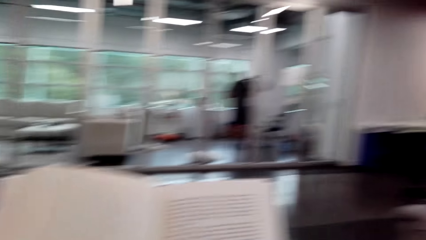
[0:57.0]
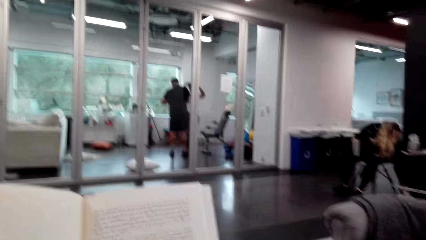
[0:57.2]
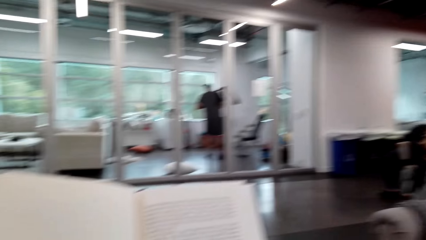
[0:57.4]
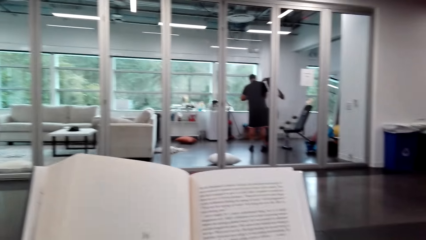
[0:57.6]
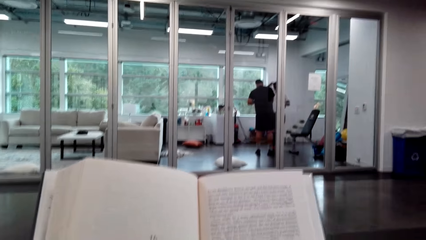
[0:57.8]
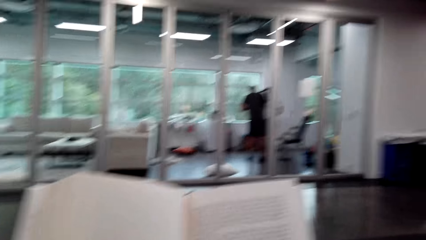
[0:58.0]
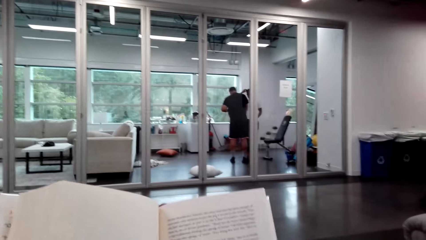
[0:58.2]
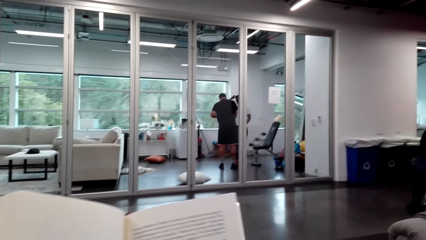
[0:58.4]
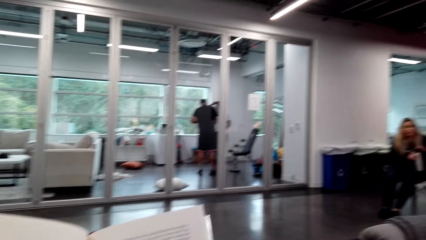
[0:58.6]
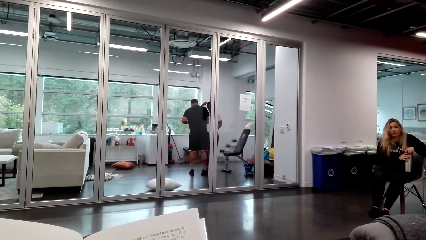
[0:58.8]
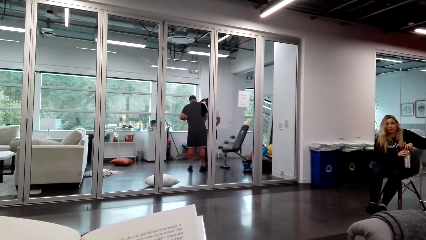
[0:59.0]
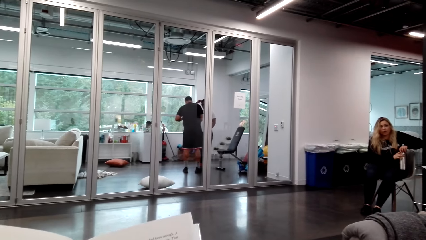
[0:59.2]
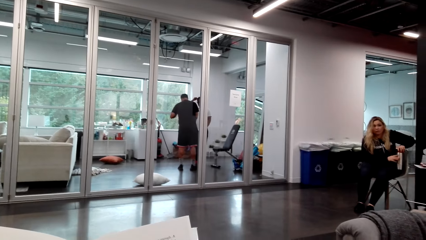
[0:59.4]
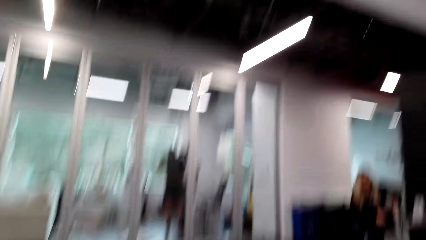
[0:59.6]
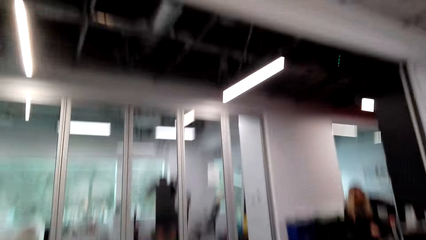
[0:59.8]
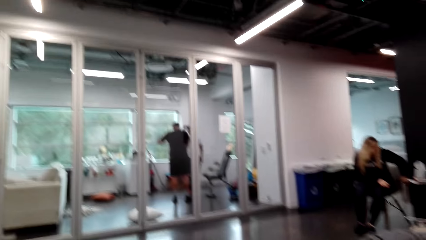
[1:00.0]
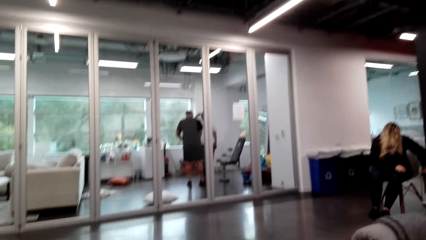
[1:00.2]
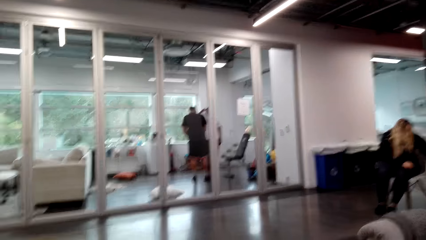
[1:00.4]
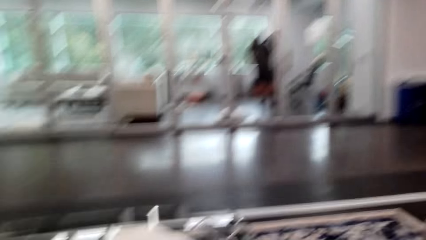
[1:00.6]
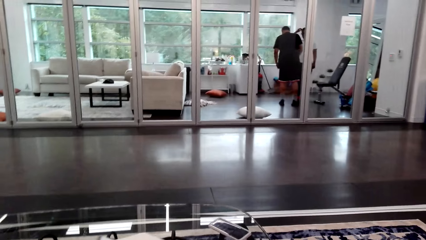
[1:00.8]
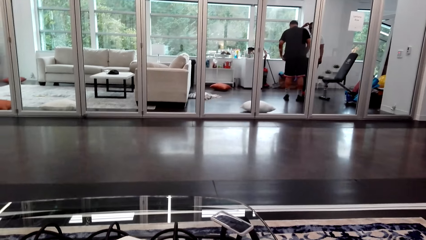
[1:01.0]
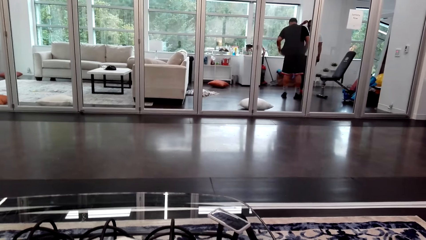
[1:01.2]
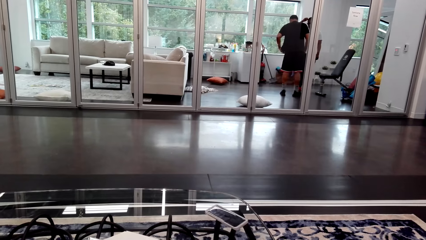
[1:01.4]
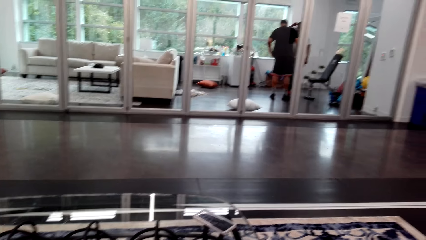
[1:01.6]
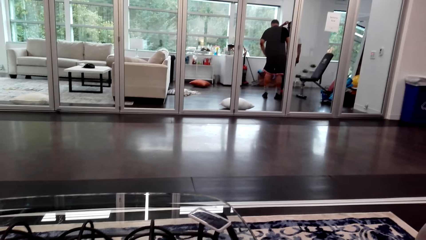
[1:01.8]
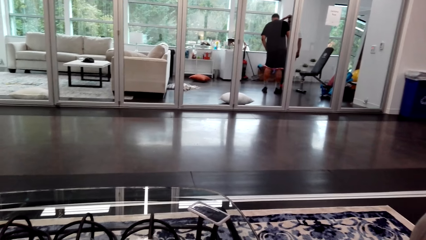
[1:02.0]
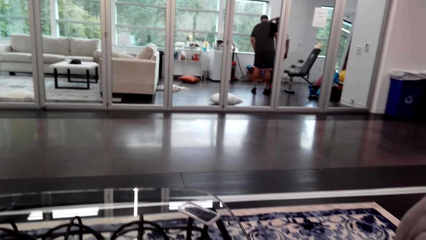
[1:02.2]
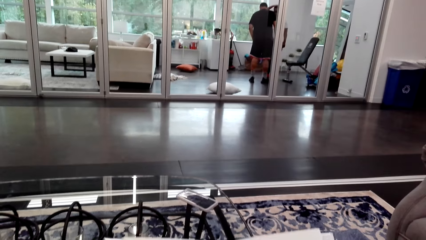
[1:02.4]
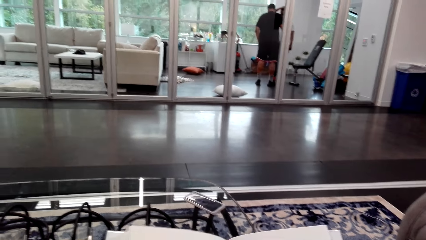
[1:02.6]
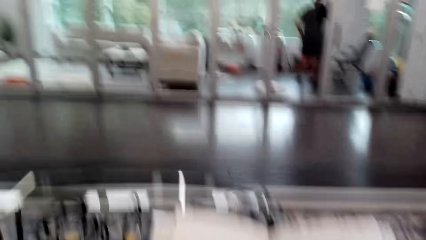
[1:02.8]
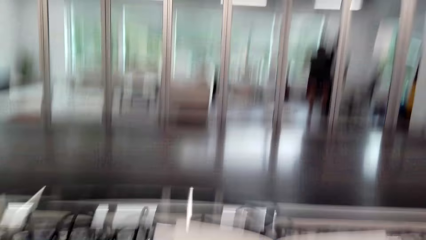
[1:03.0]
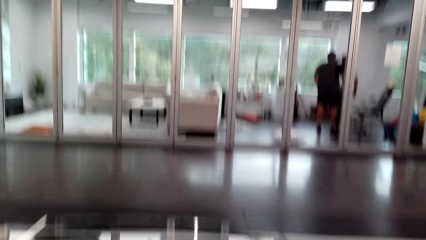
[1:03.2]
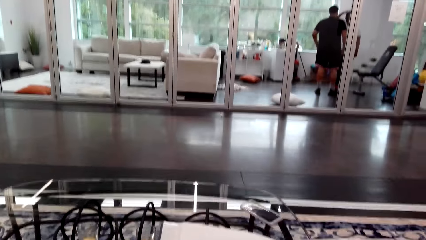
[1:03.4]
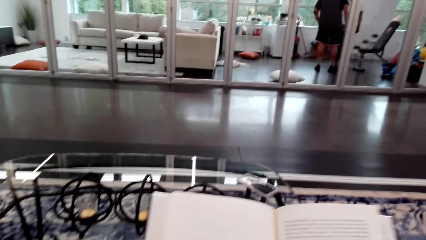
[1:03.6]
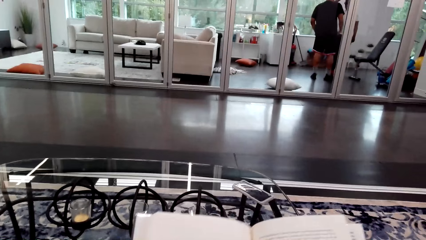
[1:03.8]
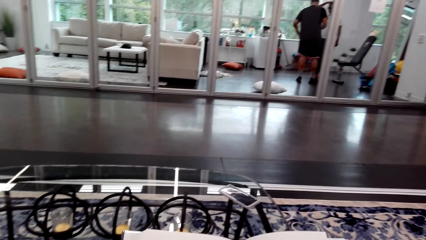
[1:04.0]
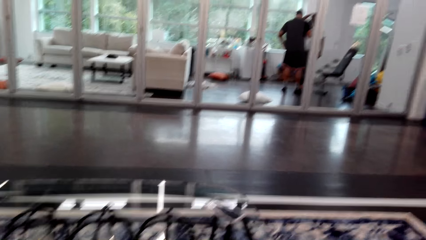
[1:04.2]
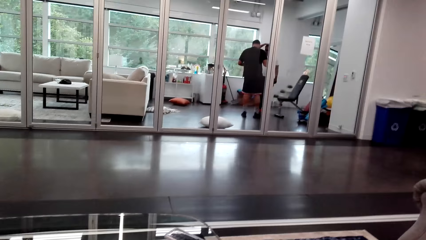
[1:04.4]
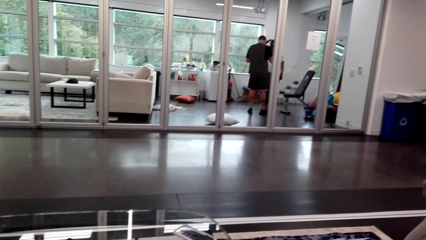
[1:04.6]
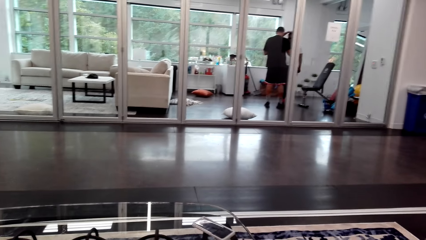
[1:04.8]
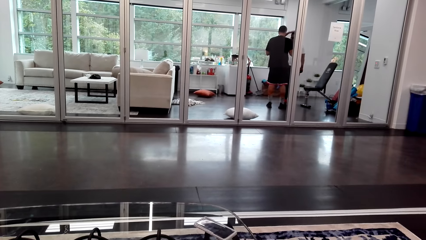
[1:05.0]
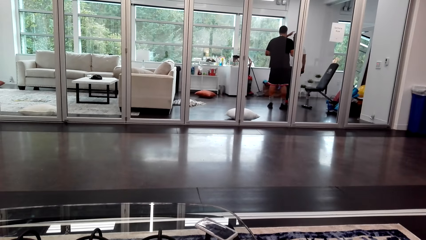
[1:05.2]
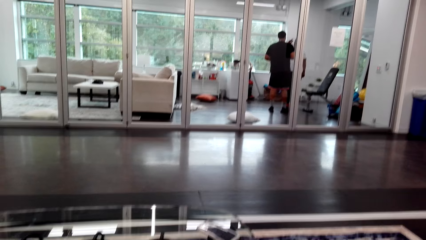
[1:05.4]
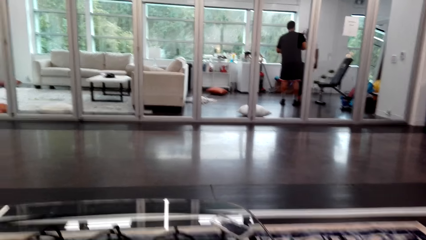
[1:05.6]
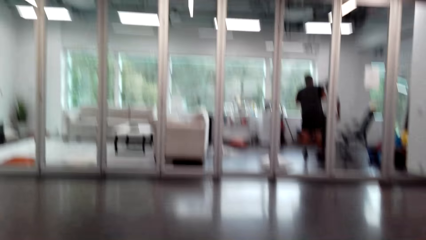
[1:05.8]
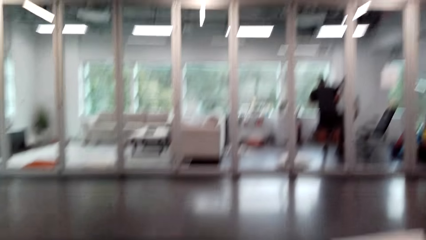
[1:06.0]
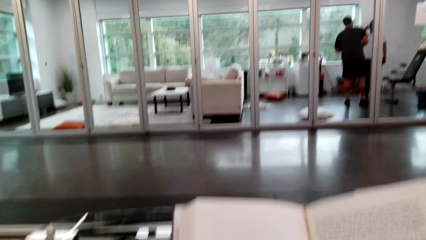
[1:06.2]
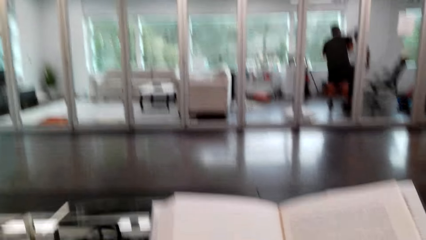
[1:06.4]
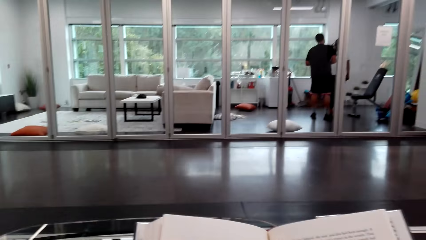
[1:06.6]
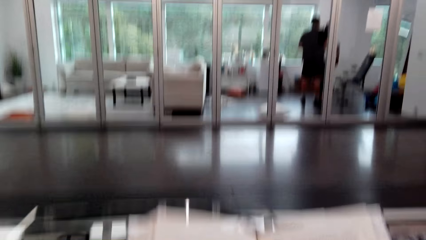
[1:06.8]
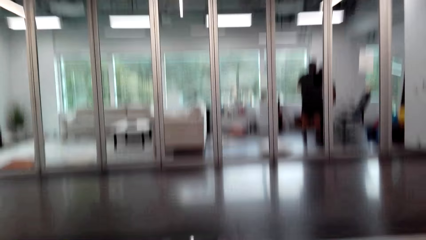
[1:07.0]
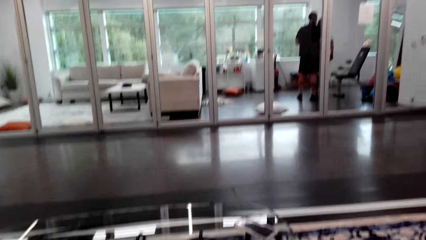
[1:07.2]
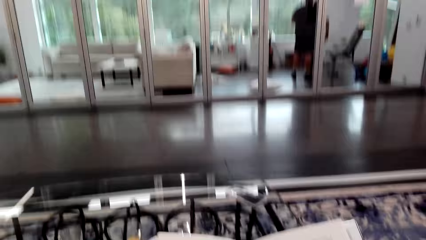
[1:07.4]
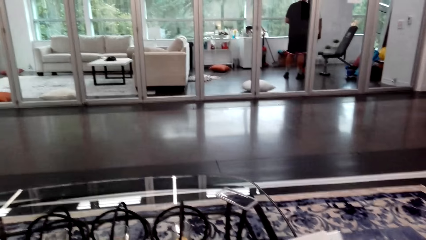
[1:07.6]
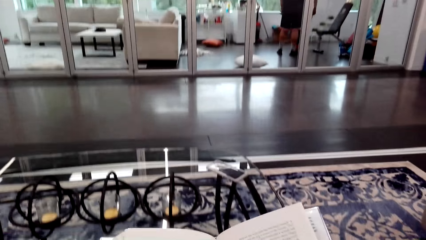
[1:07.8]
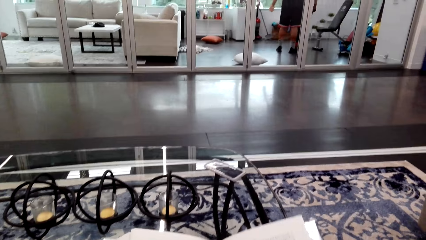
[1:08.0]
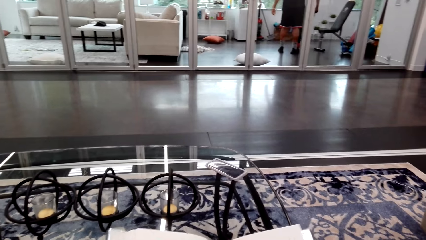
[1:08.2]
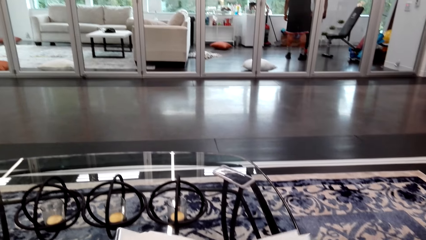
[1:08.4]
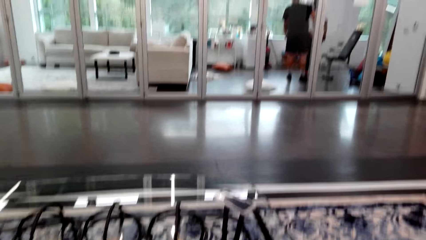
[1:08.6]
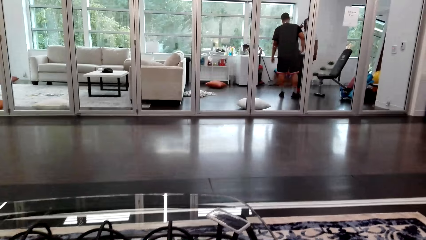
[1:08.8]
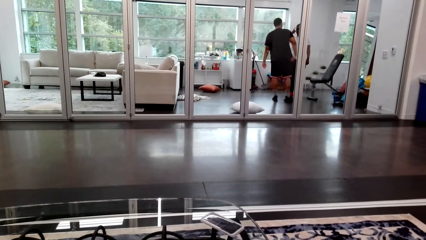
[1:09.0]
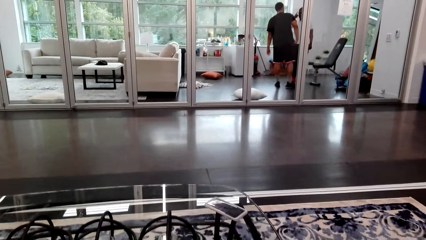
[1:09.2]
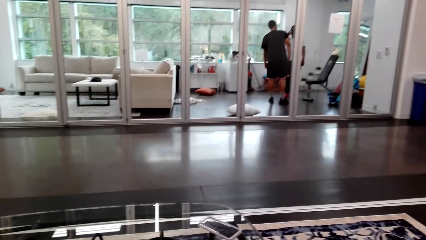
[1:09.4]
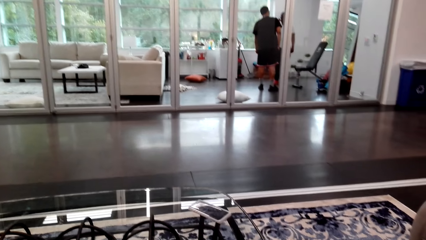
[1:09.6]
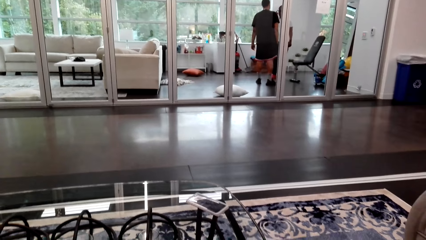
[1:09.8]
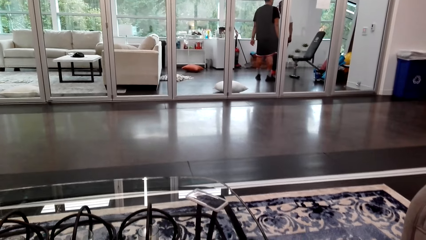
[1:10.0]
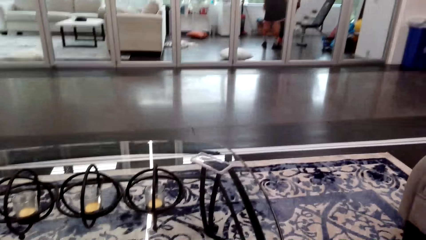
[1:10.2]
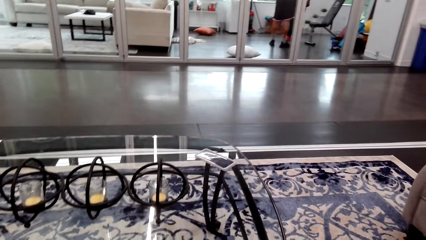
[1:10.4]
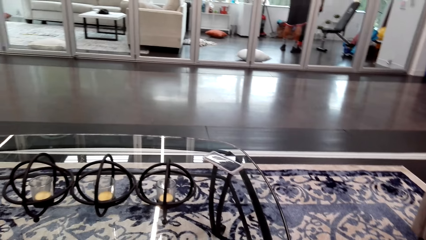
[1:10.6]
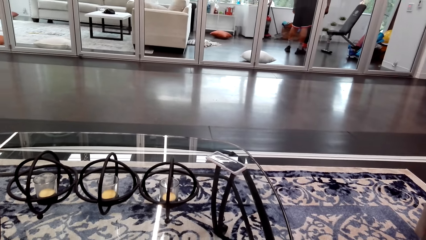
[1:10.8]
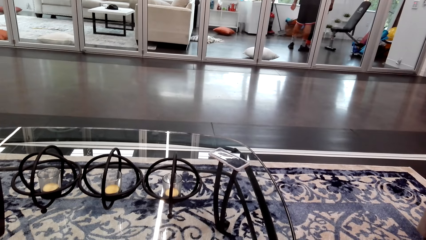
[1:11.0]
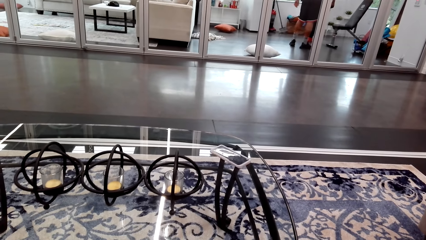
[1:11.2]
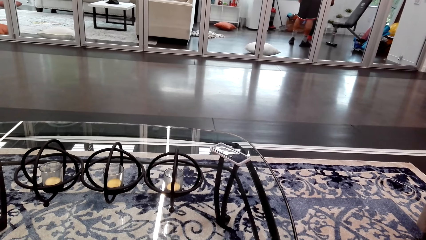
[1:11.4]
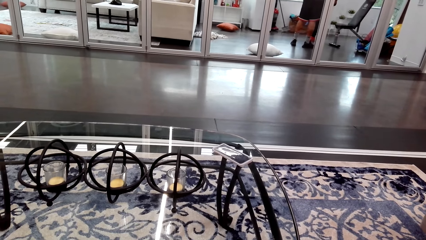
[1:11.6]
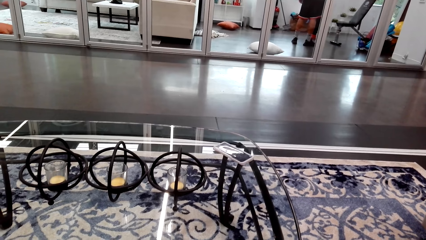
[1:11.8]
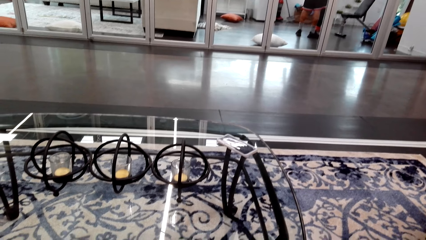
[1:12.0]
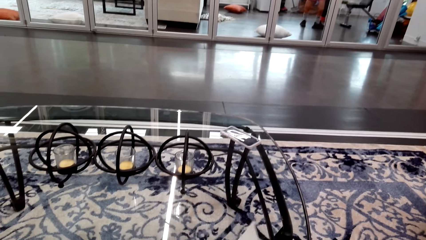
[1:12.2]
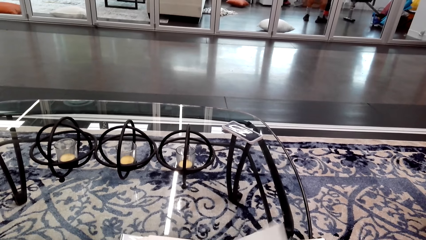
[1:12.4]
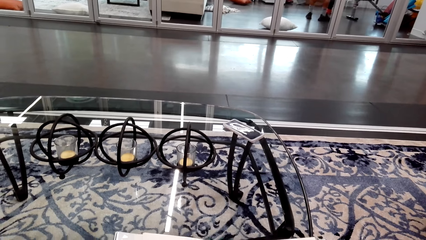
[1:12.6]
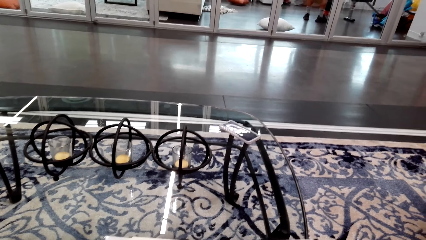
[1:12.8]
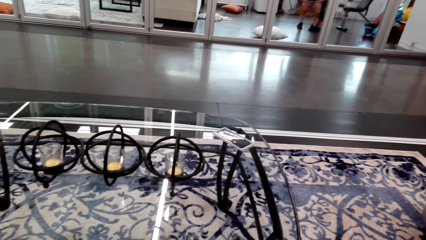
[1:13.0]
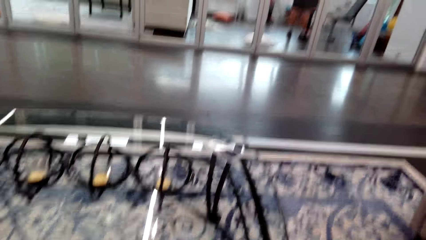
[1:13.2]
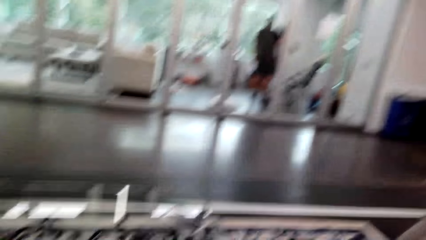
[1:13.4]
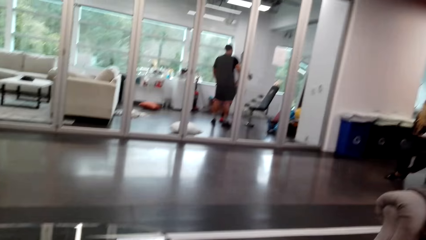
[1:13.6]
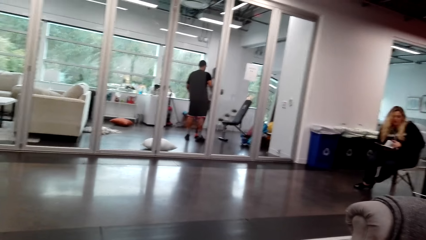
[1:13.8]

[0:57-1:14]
The camera wearer interacts with a woman. They look around the room. They read a book.
